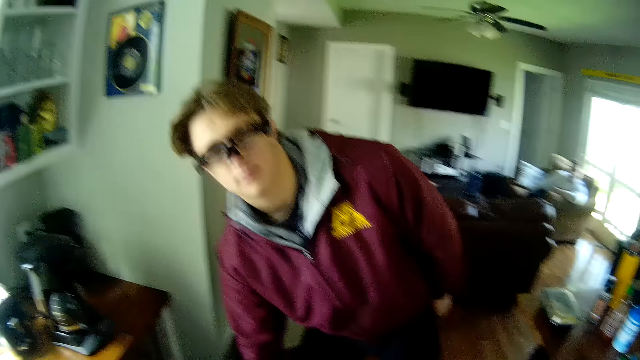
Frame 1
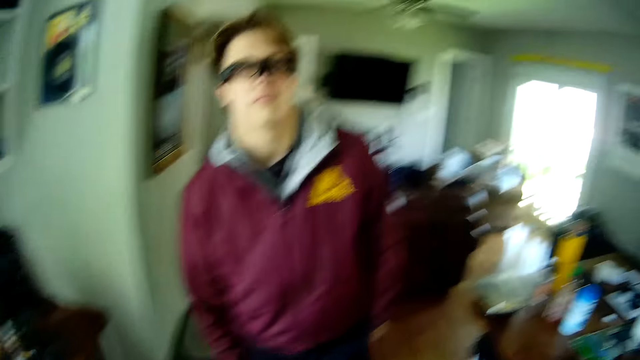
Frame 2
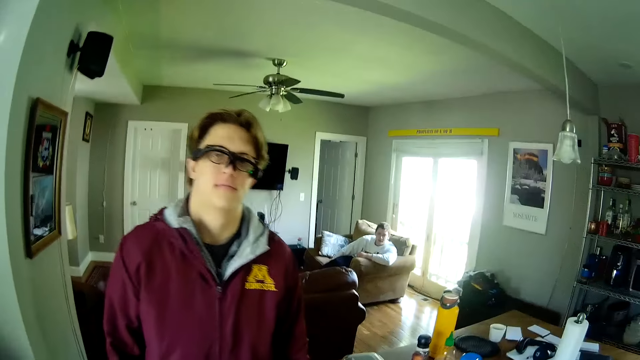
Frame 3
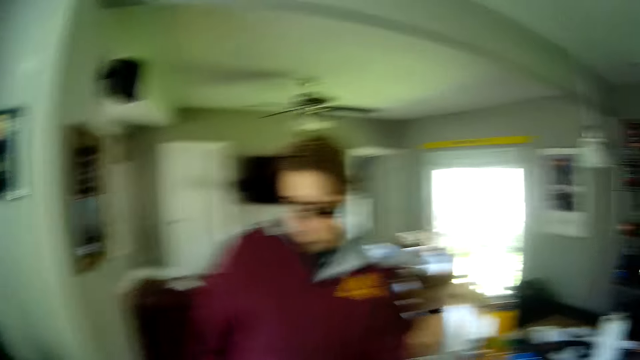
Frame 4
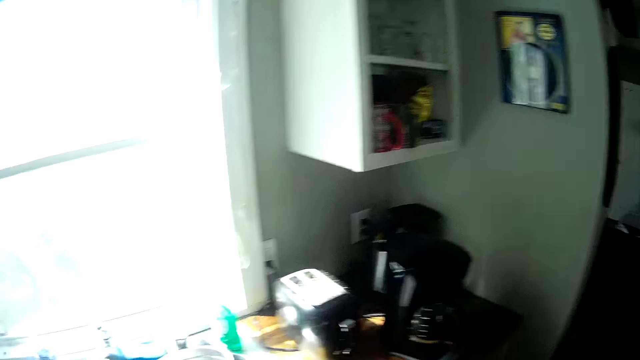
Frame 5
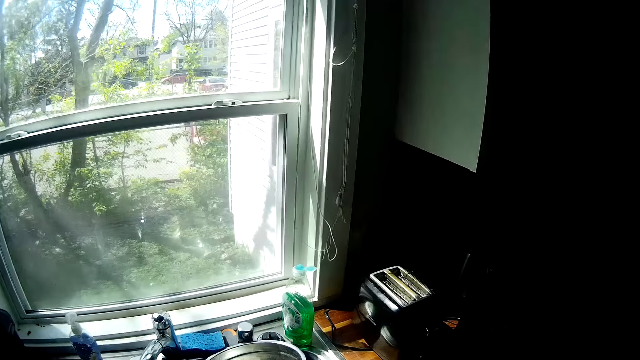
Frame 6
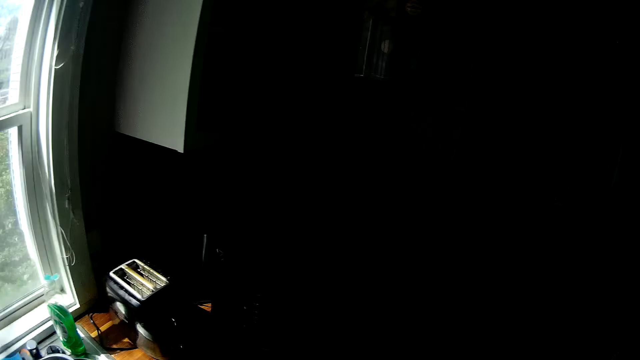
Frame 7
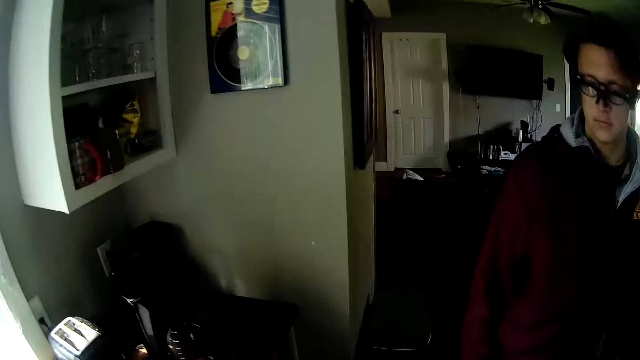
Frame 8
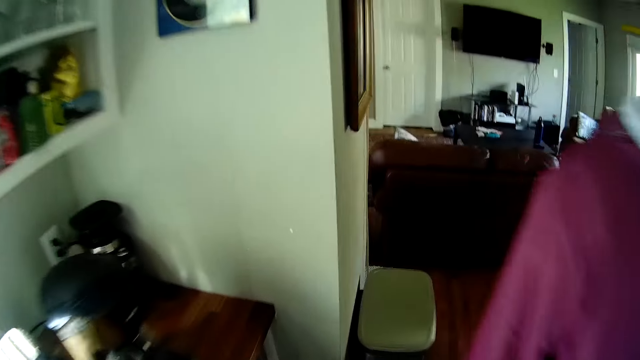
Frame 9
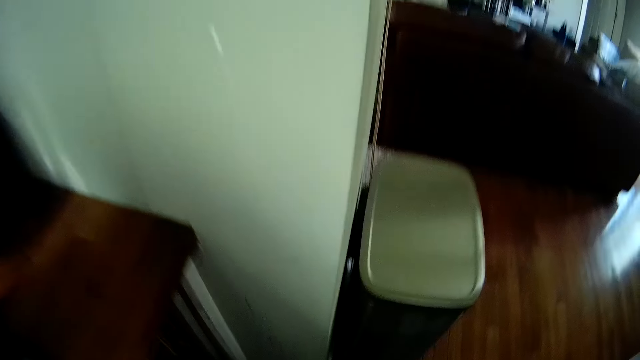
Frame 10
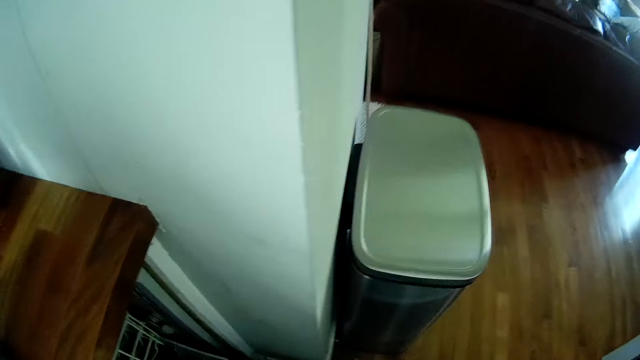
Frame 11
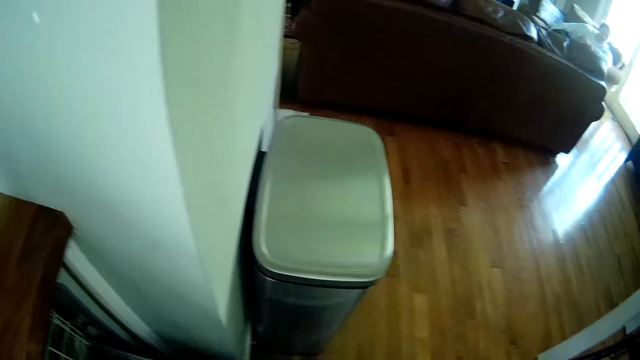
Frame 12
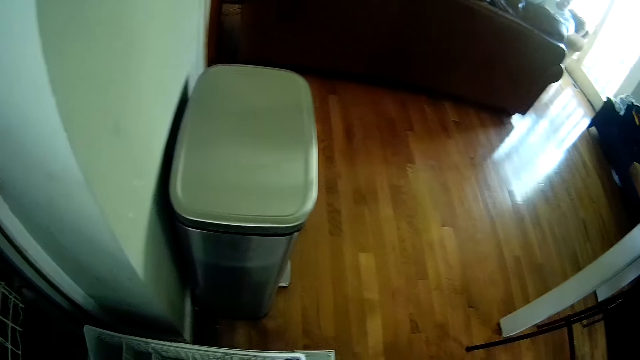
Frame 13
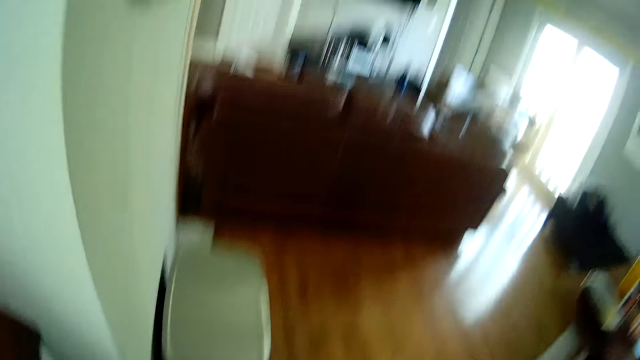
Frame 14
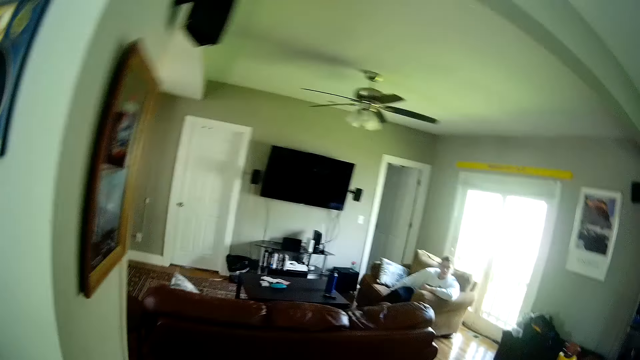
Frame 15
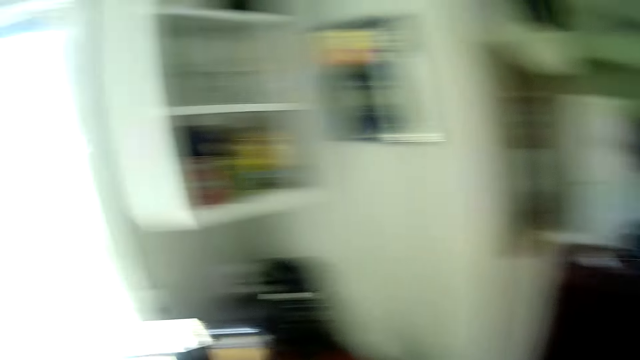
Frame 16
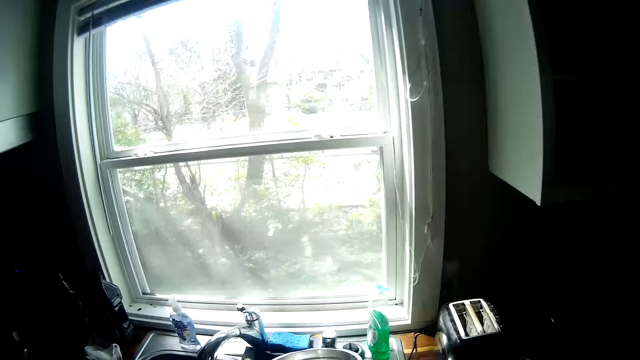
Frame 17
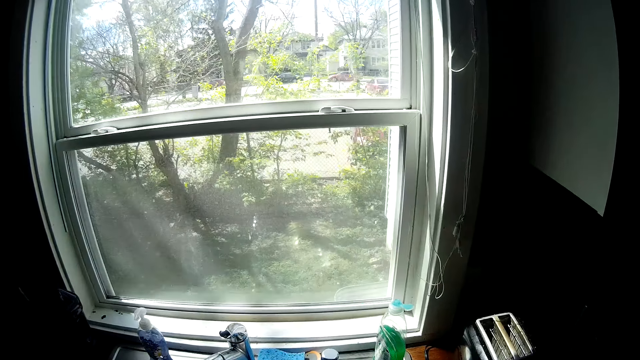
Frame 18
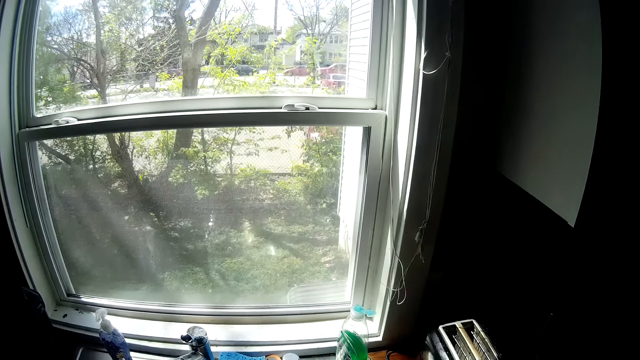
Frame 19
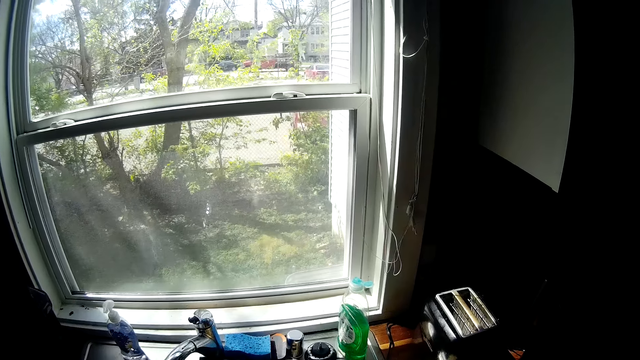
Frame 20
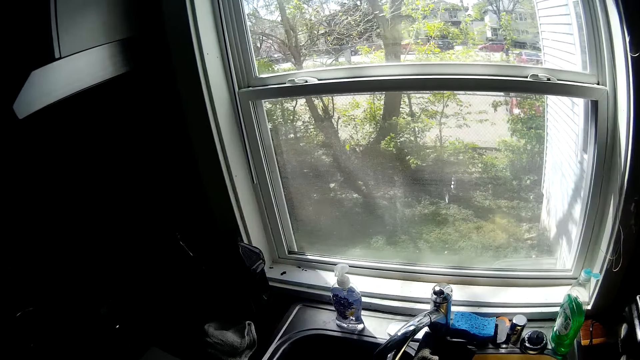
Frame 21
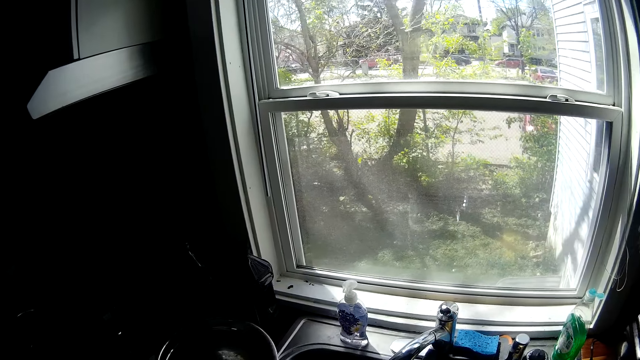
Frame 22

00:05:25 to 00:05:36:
The camera wearer looks through the window. They move around the room and look around the room.

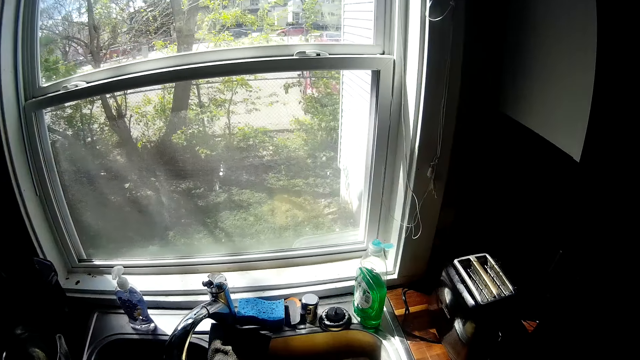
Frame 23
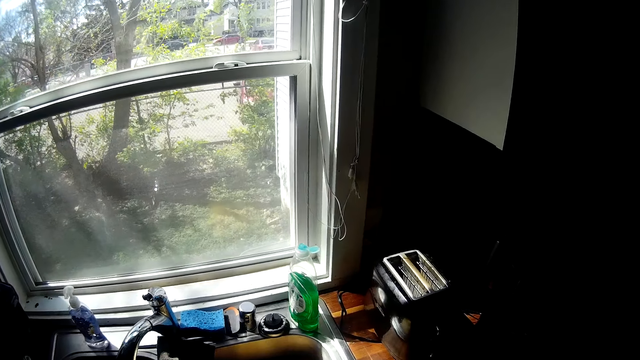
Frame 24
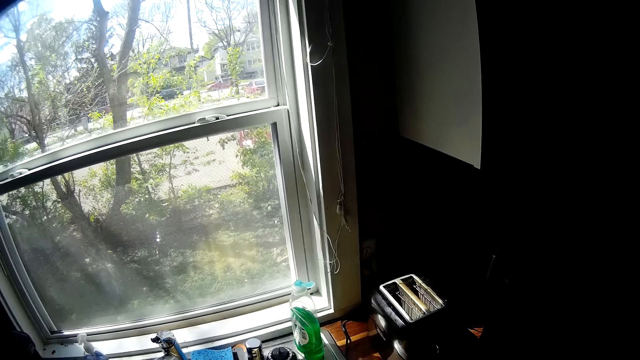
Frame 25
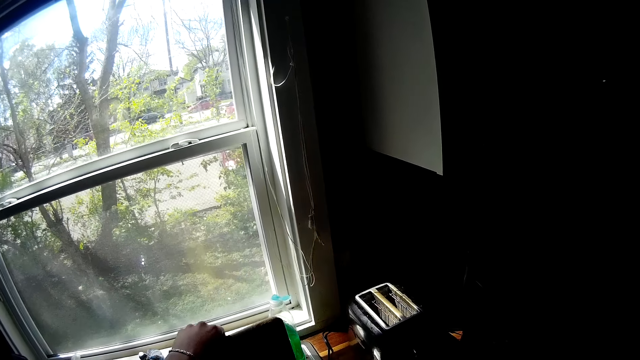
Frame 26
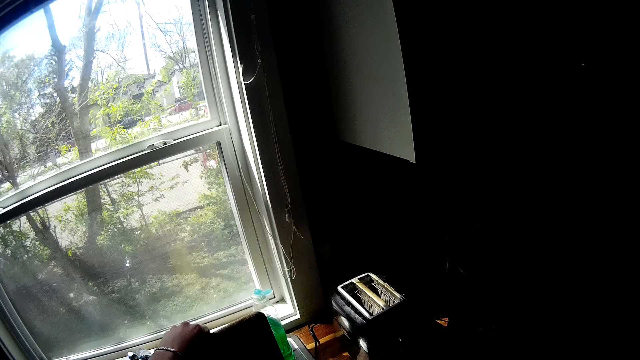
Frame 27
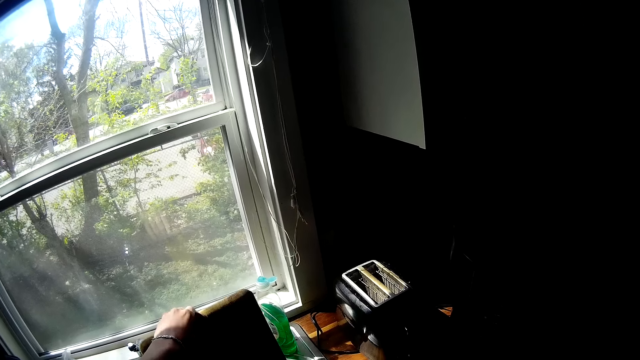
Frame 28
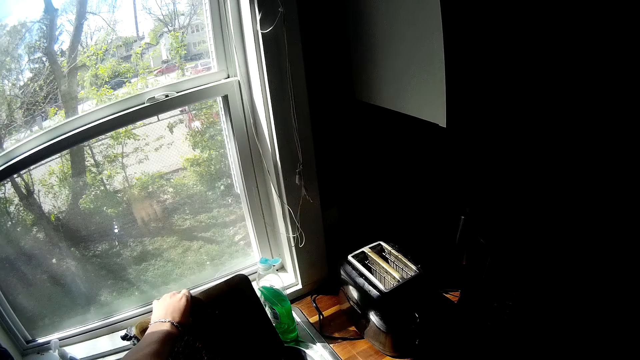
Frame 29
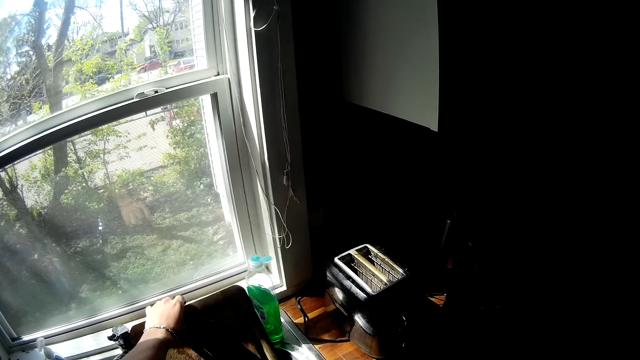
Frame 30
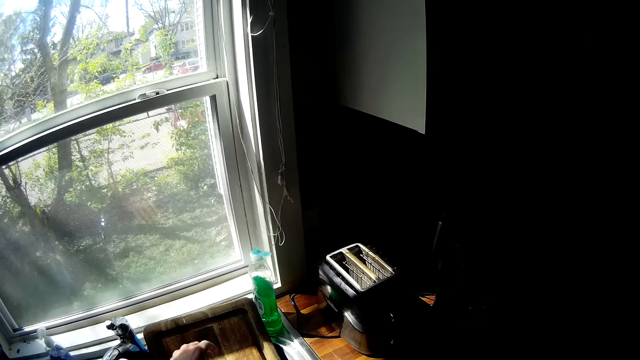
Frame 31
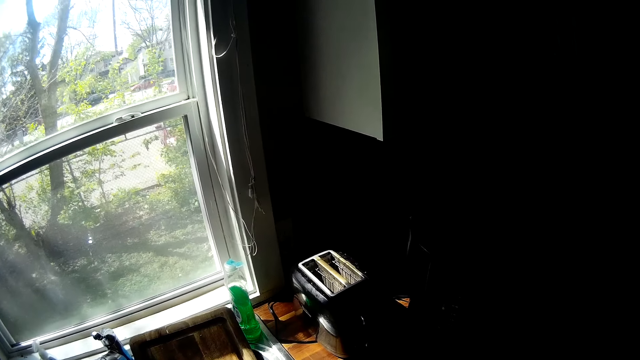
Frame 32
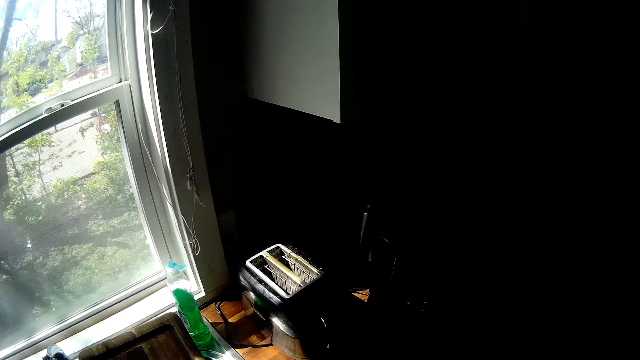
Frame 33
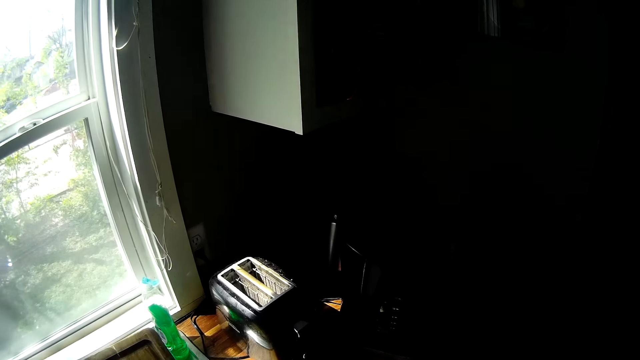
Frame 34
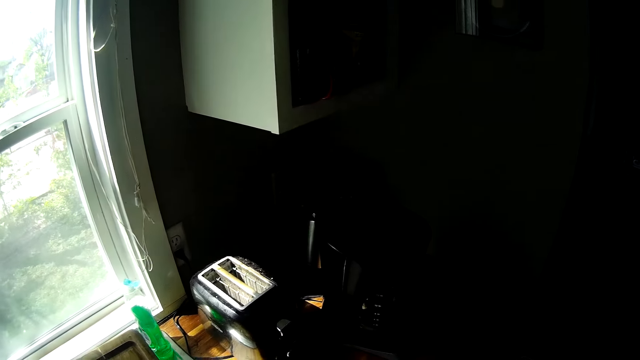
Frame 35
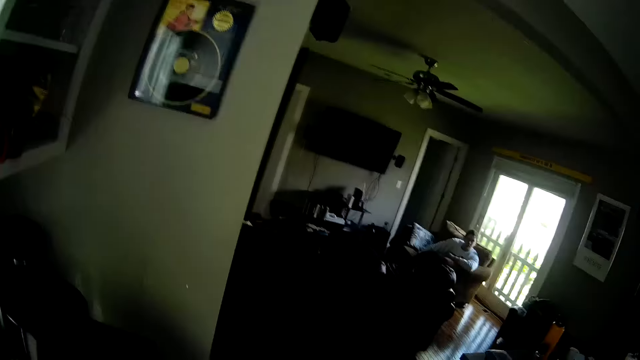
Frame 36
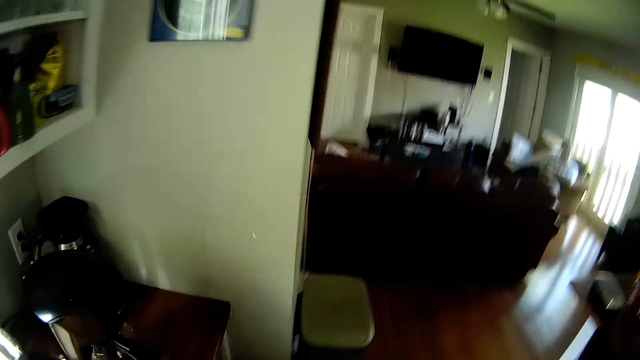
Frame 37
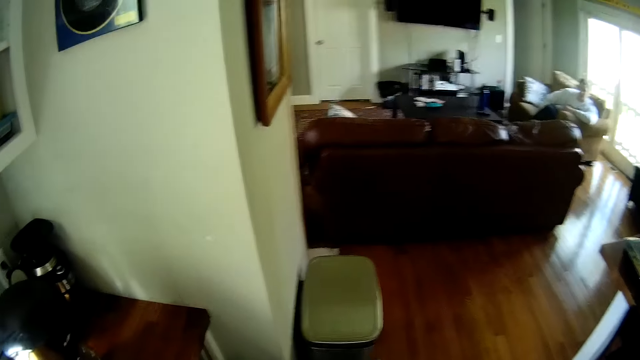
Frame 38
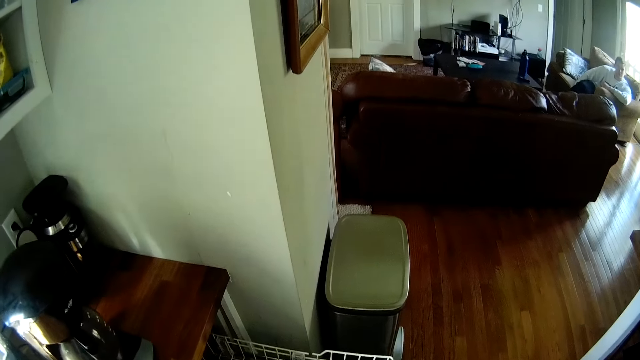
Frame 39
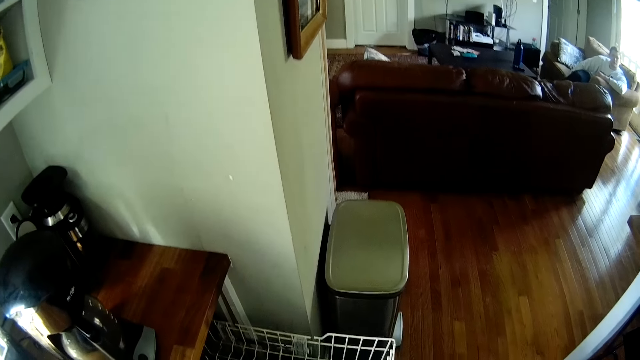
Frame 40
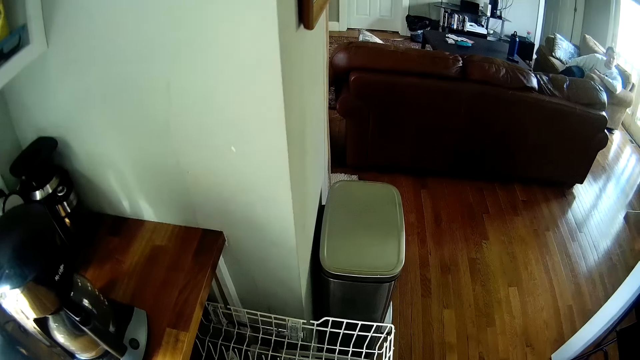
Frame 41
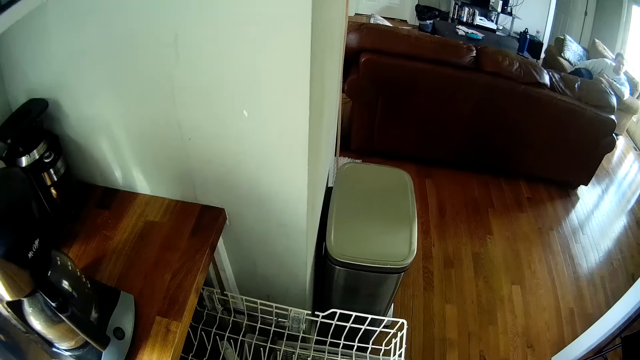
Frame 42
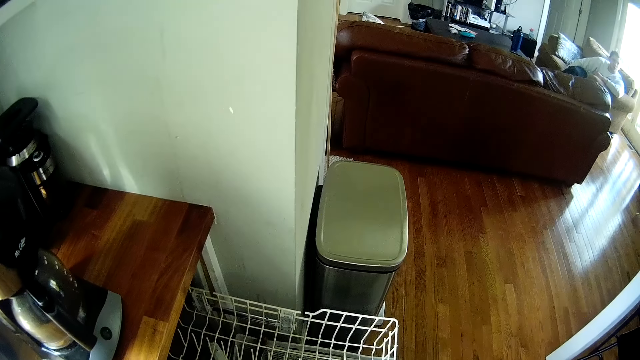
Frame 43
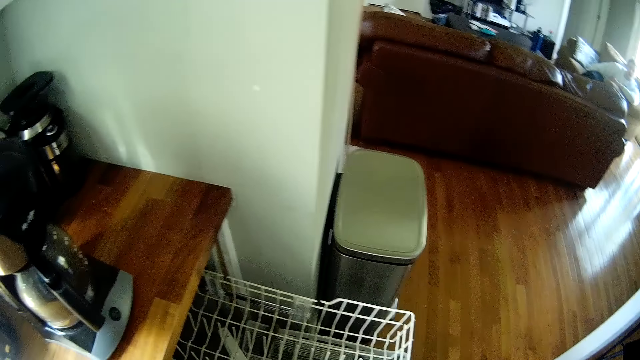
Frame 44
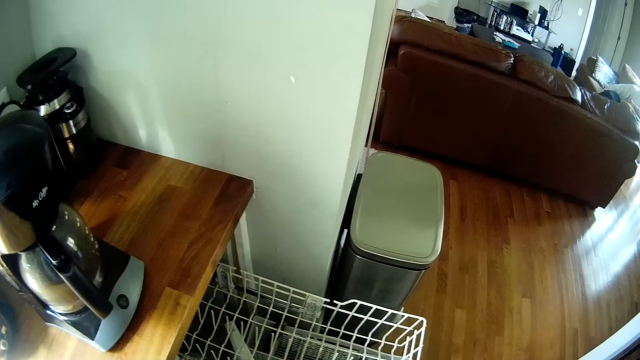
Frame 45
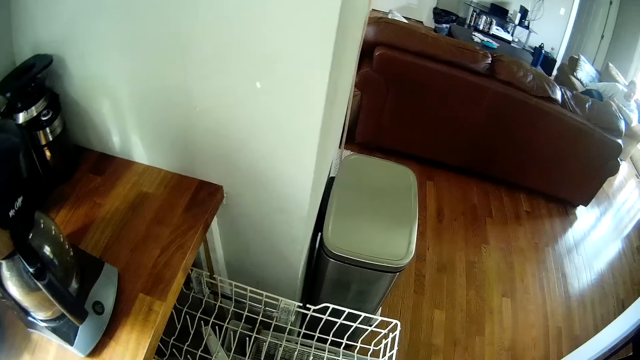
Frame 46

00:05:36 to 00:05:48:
The camera wearer drops a tray into a sink in the kitchen with his left hand. He lifts something. He moves around the room and looks on the floor.
